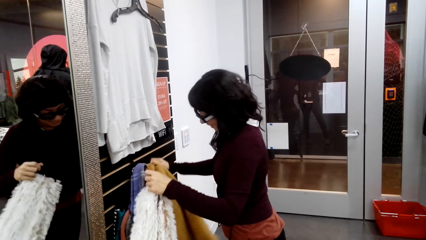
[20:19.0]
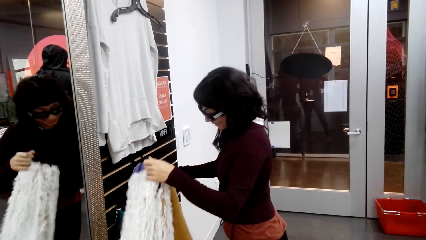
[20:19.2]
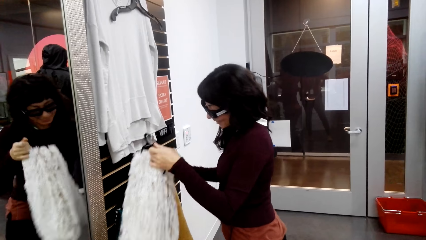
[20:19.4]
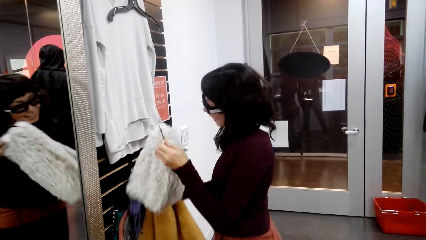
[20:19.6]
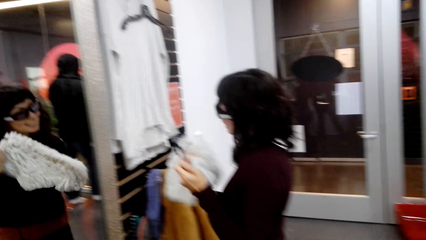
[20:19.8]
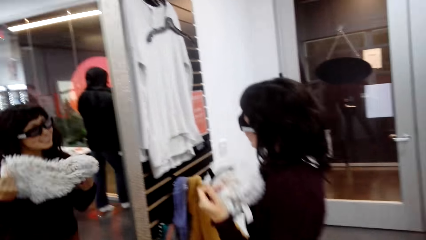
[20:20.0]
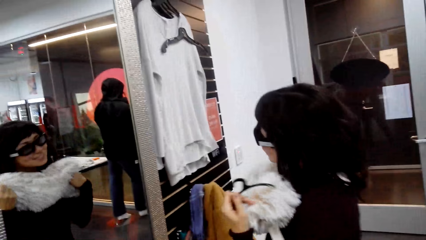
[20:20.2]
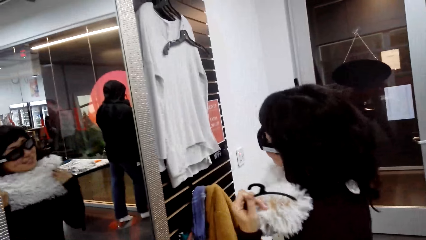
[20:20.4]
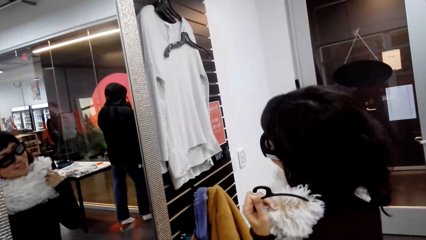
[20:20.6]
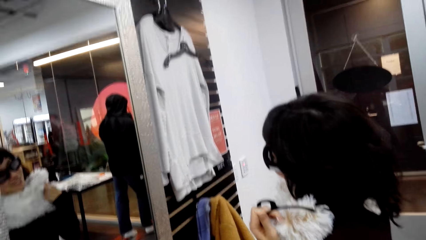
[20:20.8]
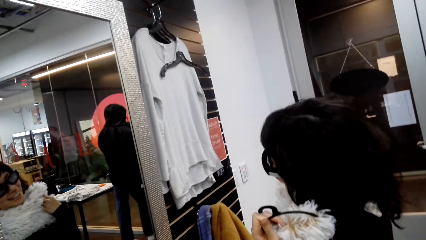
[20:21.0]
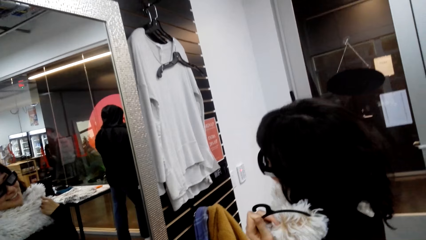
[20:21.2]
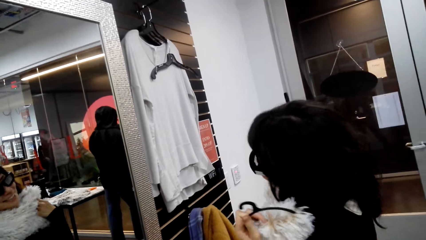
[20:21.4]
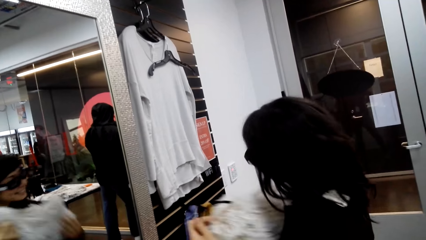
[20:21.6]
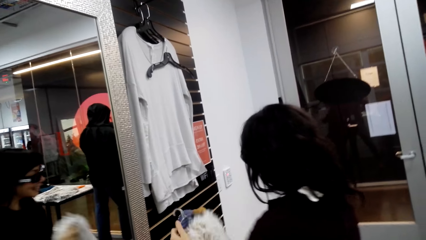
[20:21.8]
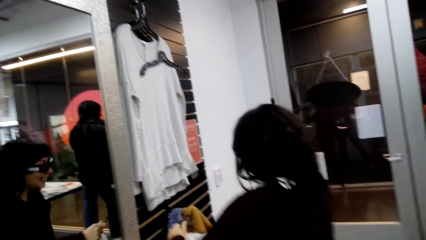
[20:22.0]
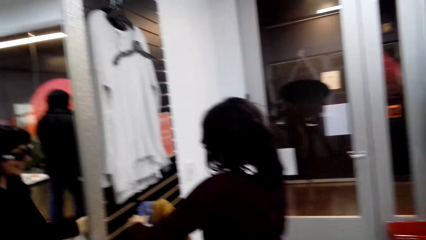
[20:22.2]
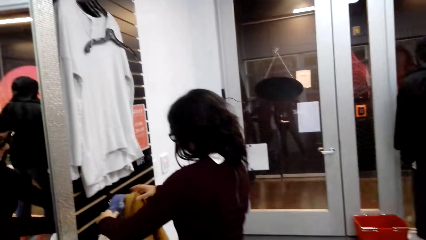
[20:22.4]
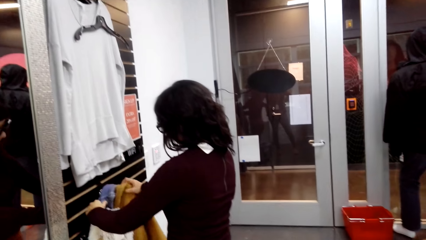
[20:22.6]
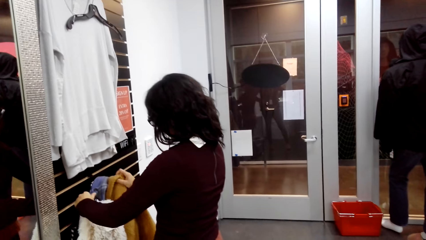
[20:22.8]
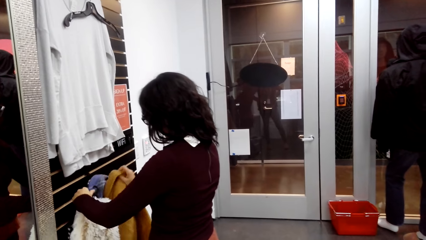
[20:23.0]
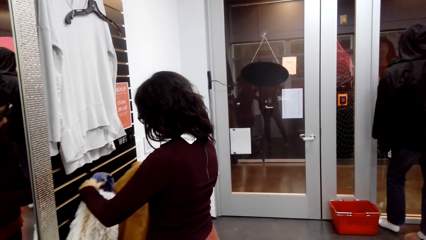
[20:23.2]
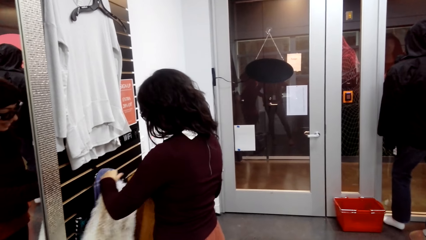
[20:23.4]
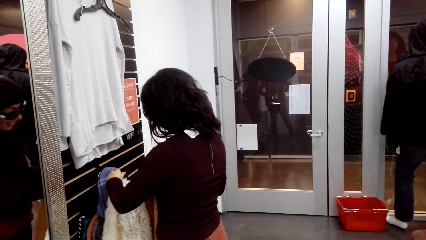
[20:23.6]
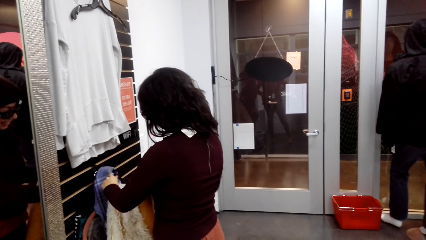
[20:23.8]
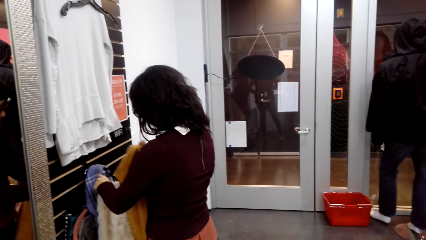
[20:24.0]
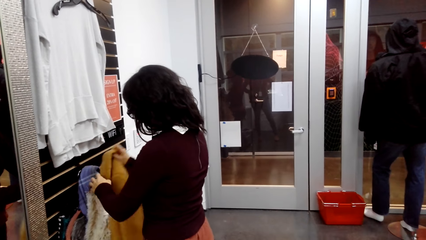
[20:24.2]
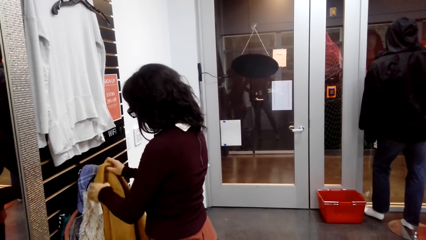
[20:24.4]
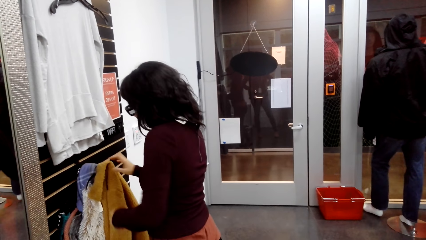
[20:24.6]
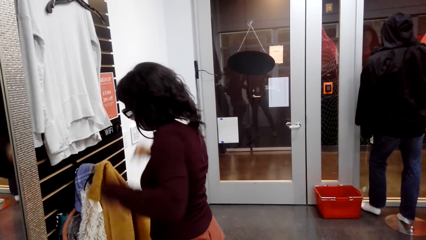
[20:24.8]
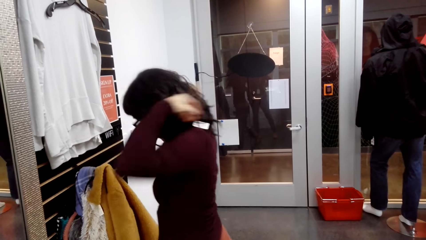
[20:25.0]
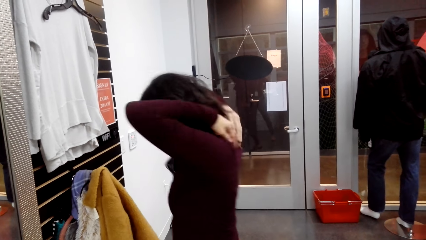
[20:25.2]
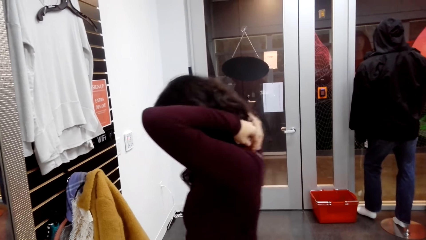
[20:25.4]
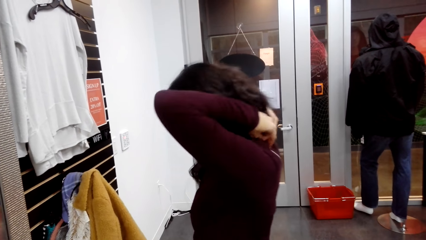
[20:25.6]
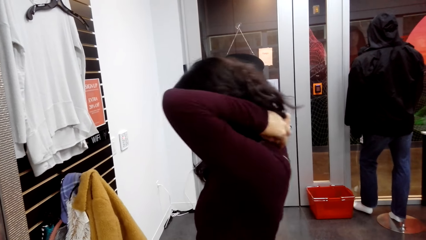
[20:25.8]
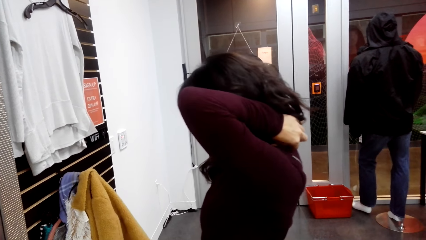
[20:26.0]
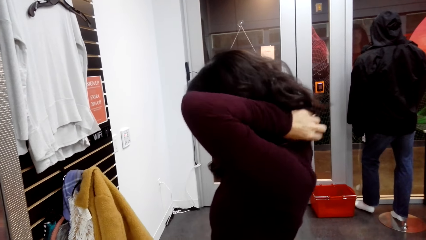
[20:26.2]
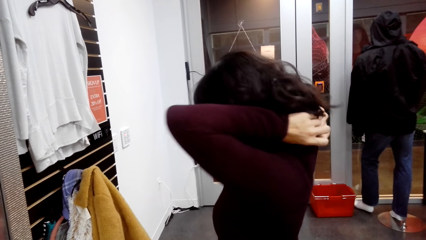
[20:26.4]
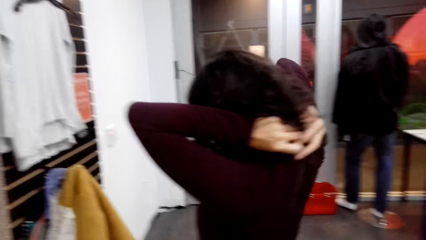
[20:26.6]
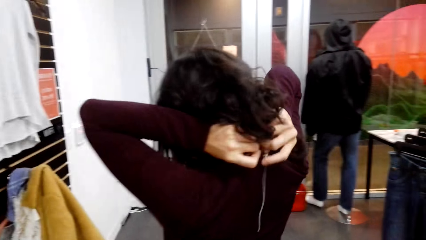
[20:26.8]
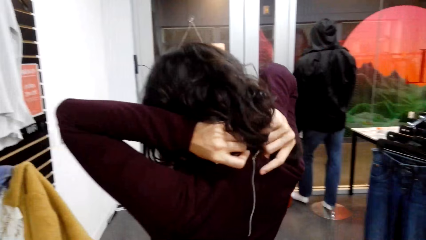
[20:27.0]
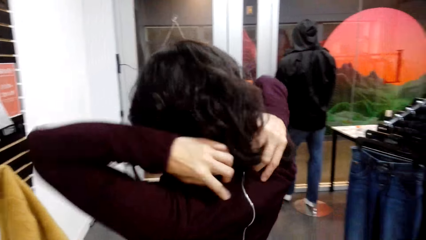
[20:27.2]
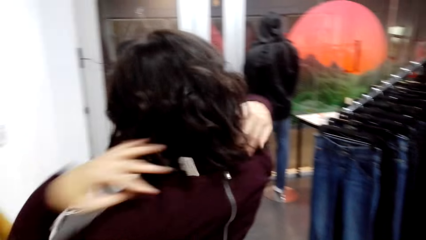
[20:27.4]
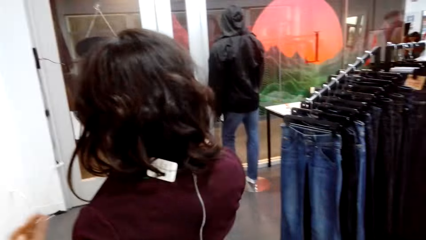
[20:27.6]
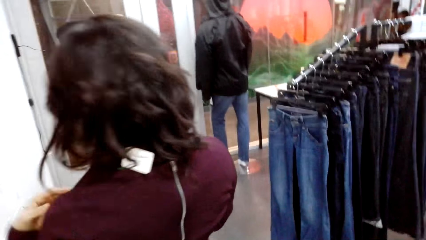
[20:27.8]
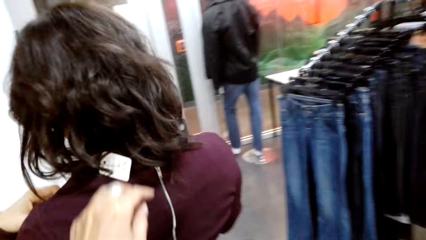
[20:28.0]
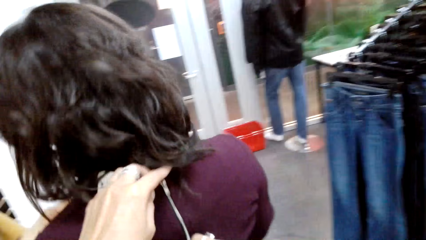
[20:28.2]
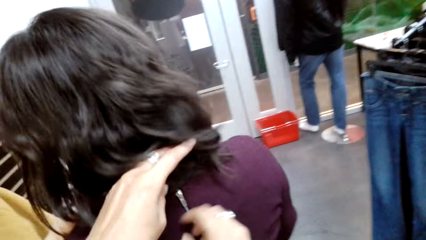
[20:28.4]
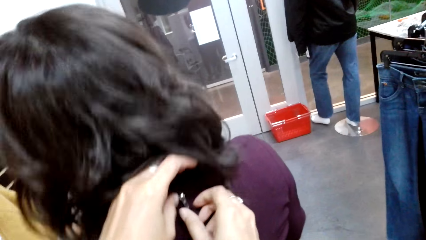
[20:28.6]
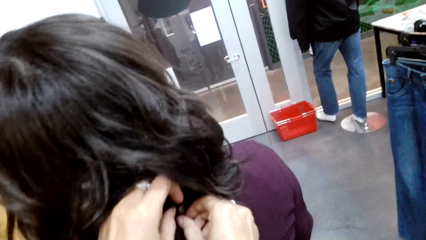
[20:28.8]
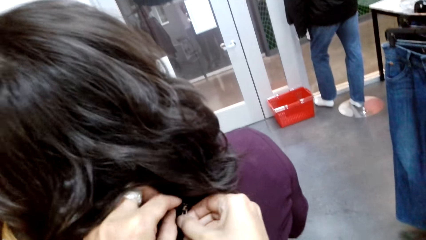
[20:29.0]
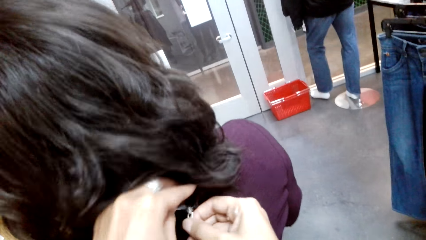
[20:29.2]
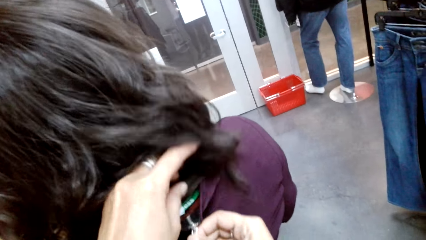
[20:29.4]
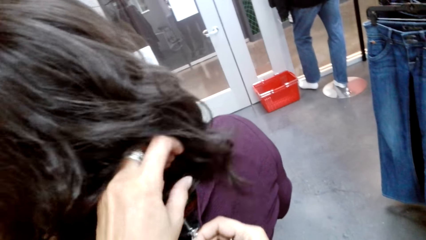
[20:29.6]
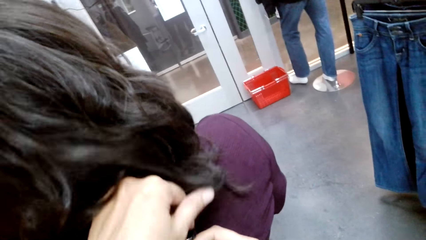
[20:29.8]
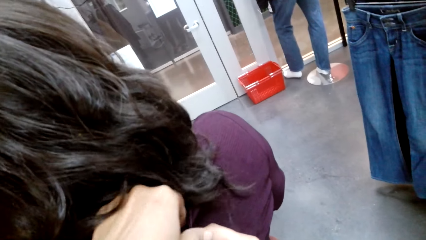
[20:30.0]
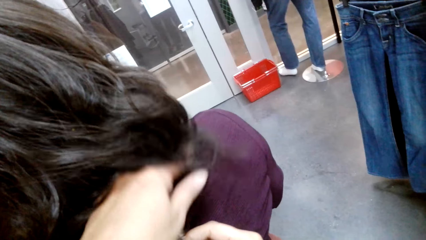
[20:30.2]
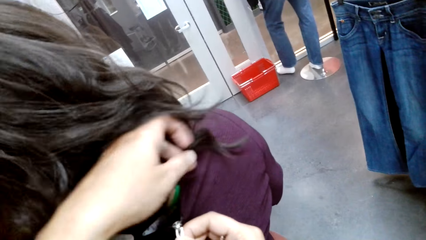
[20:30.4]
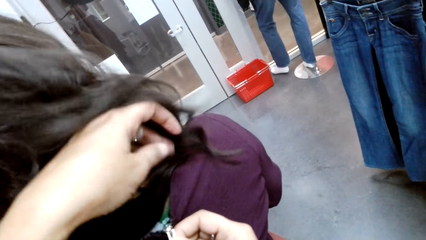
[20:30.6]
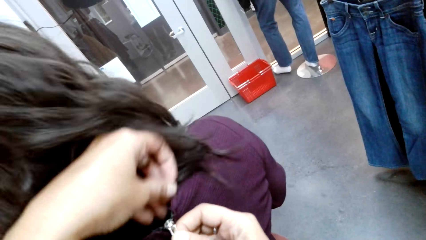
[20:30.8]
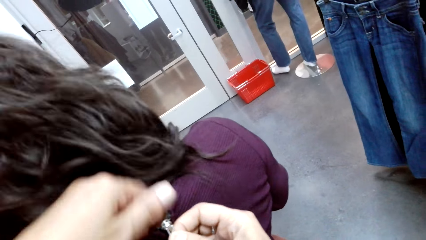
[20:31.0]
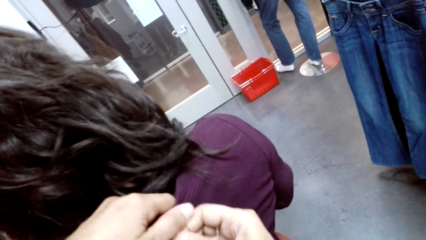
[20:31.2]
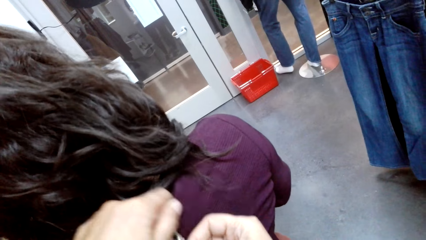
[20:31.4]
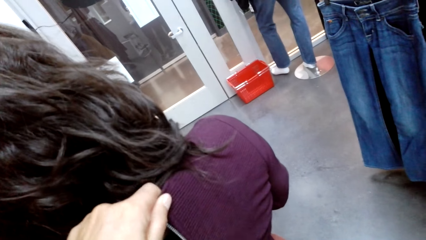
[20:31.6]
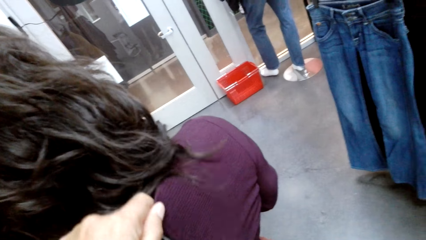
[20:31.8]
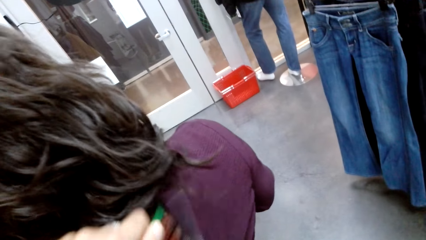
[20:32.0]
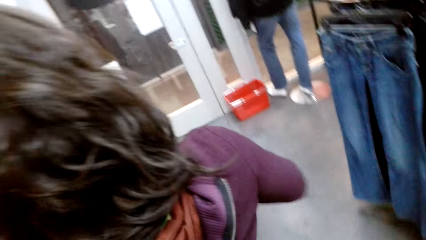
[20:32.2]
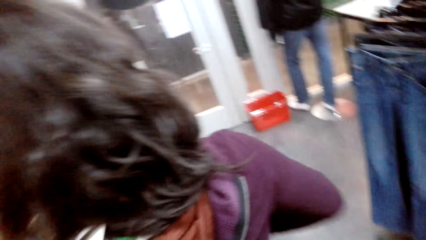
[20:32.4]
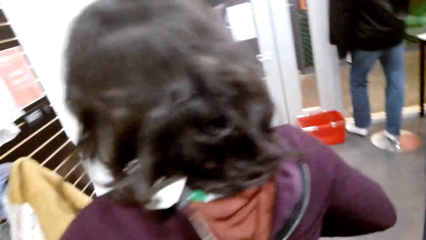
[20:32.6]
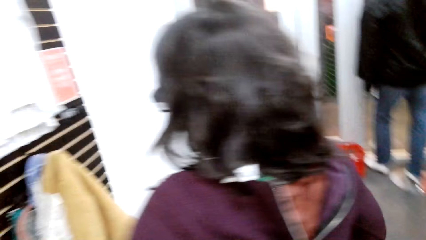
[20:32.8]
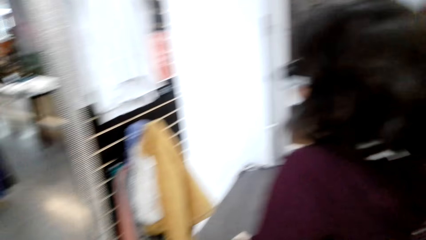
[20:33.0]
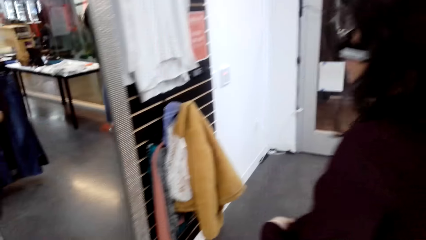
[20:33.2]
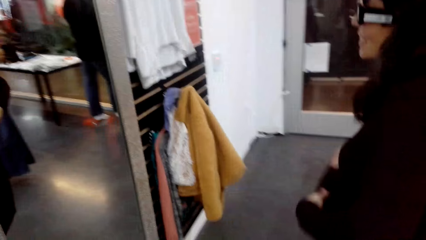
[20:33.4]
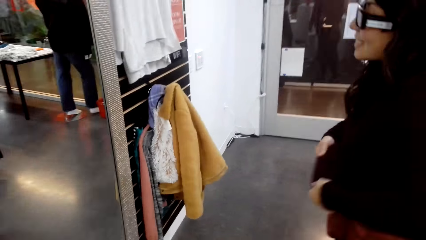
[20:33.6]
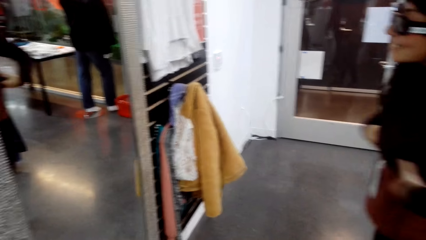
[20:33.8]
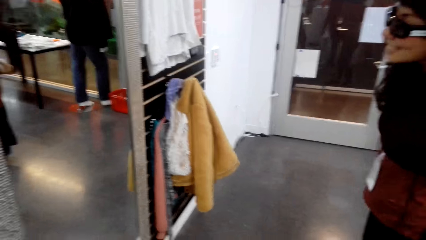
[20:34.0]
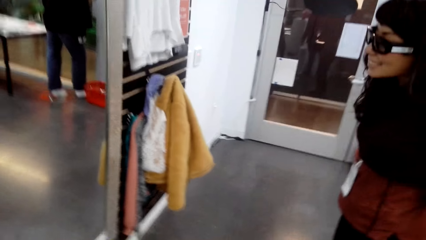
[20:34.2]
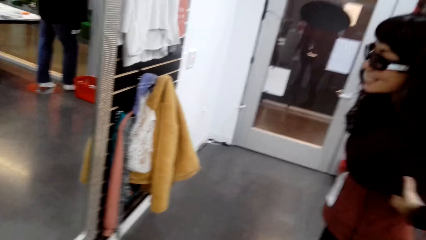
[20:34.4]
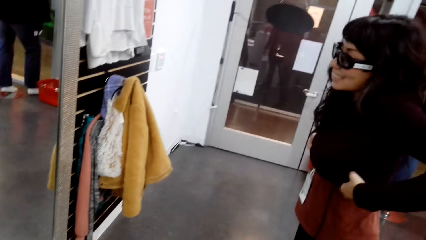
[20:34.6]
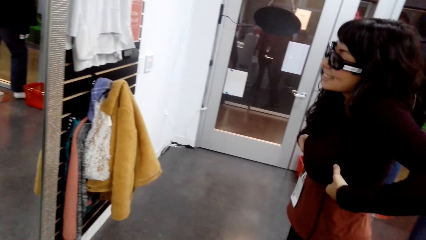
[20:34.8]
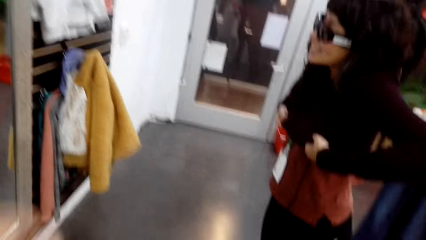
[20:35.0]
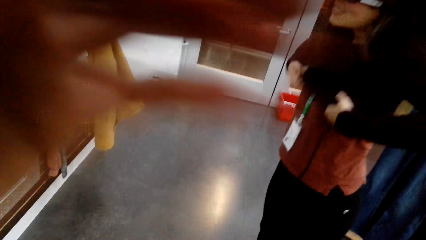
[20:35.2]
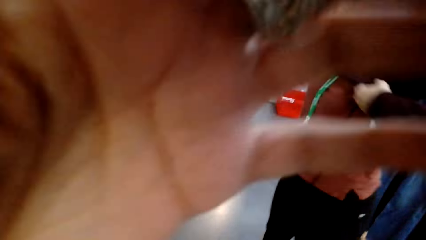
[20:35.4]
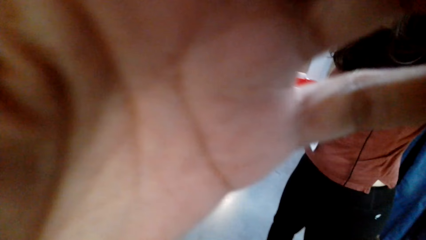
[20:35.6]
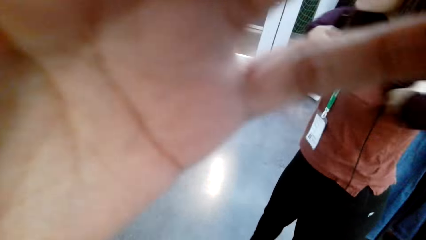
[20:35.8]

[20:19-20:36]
The woman checks out the scarf on the mirror and picks up the sweater. The woman returns the sweater, hangs the scarf, and tries to unzip her sweater. The camera wearer unzips the woman's blouse. The woman removes the sweater.
